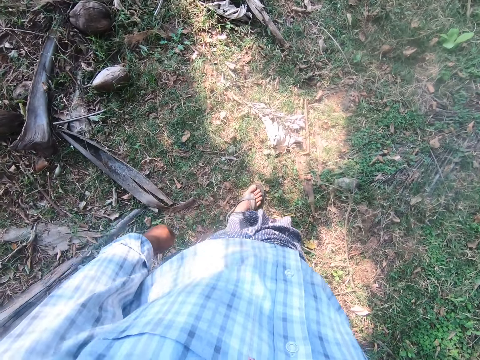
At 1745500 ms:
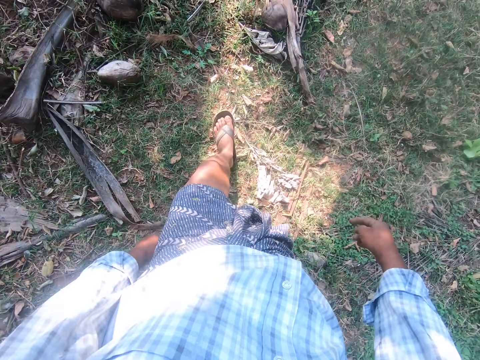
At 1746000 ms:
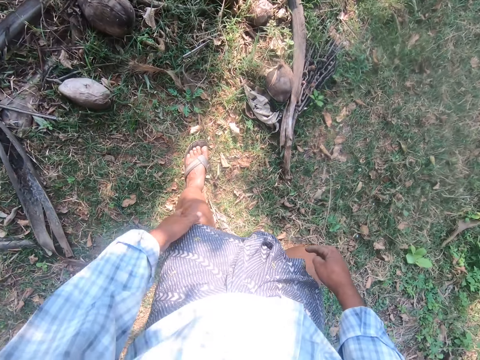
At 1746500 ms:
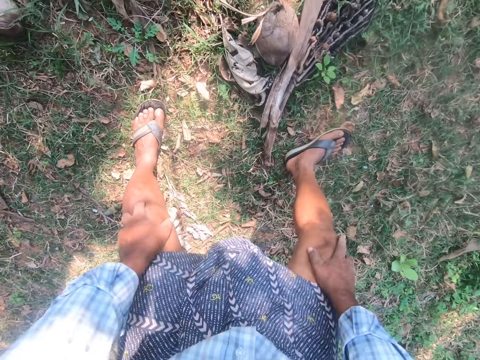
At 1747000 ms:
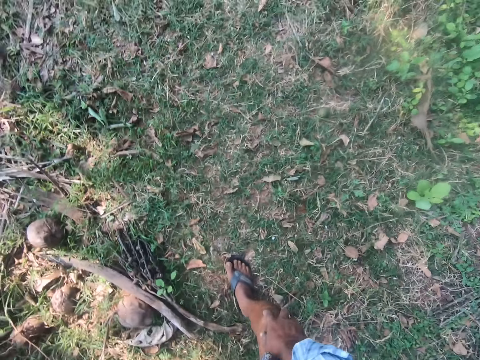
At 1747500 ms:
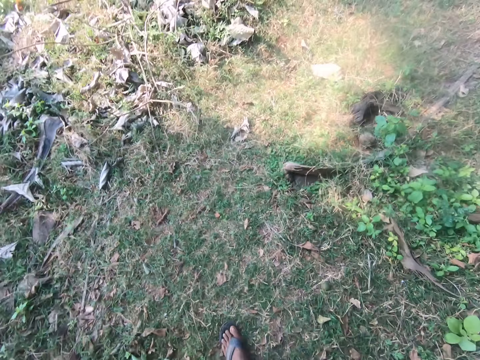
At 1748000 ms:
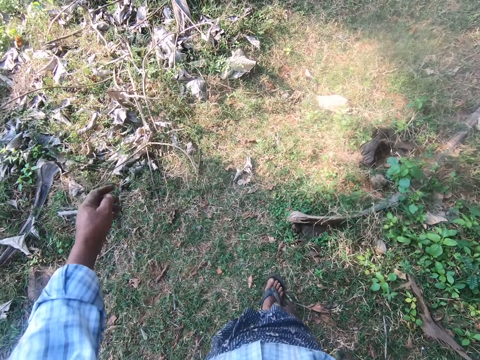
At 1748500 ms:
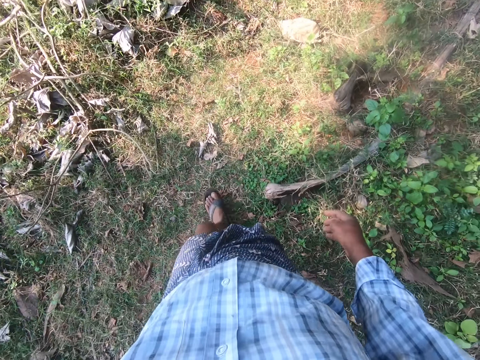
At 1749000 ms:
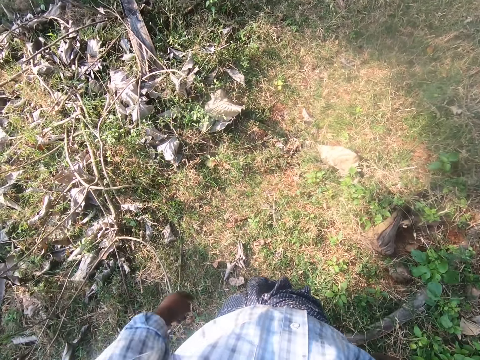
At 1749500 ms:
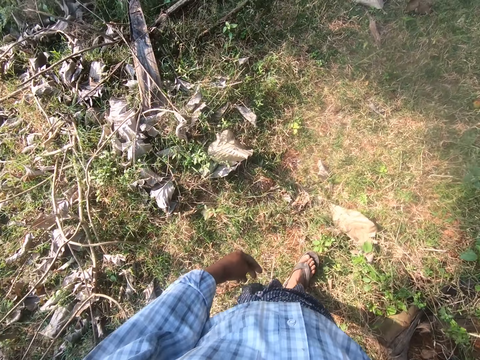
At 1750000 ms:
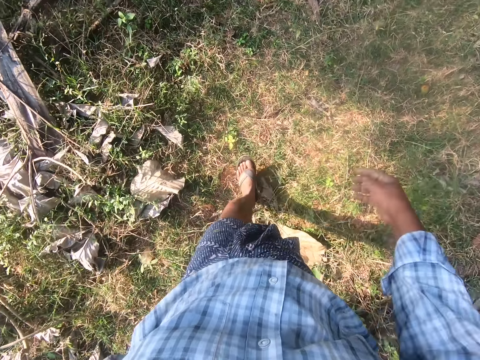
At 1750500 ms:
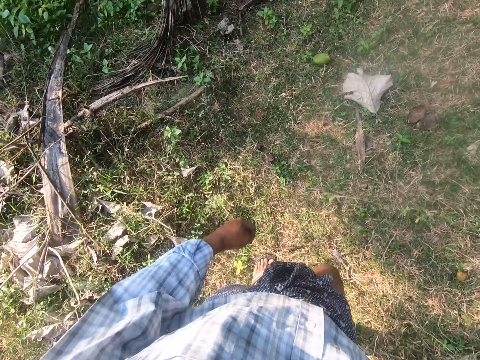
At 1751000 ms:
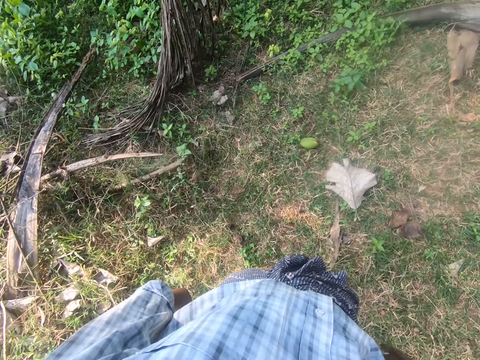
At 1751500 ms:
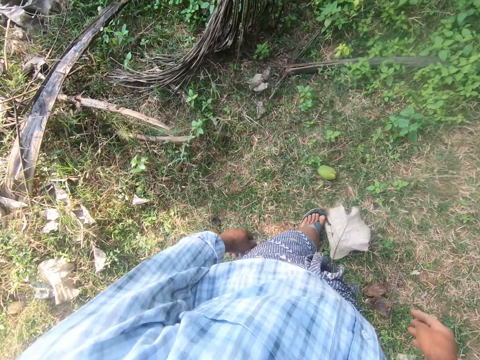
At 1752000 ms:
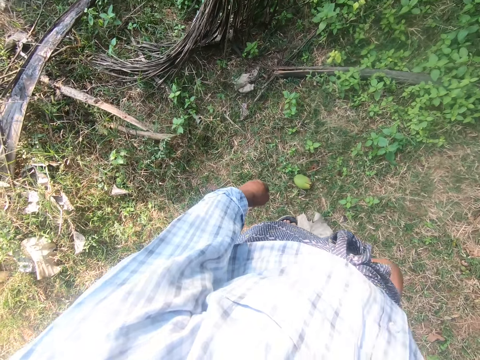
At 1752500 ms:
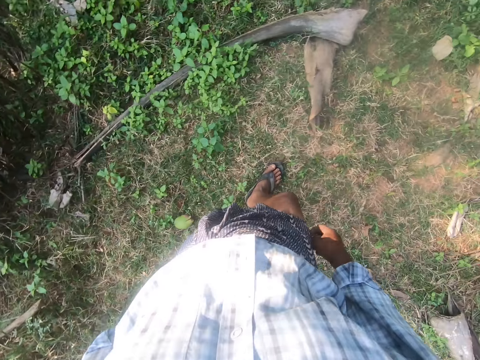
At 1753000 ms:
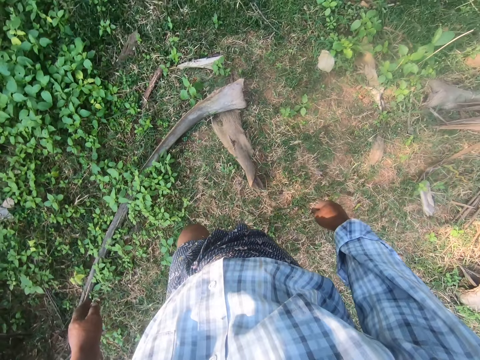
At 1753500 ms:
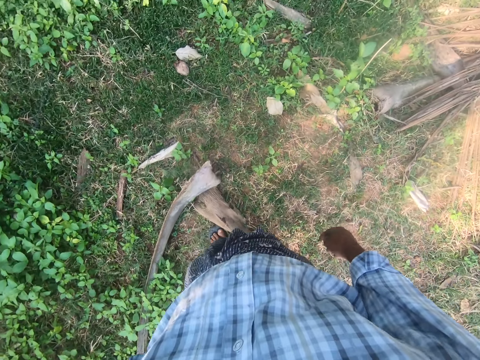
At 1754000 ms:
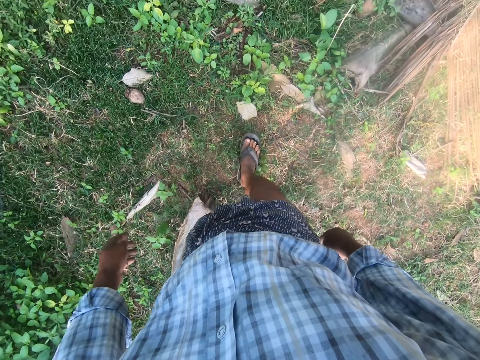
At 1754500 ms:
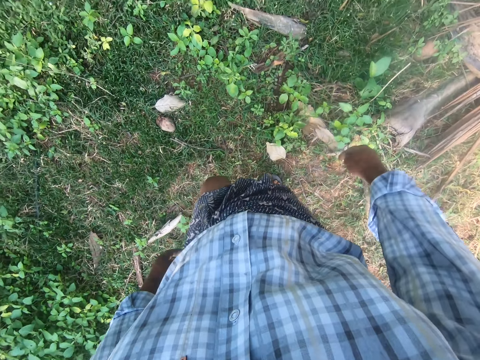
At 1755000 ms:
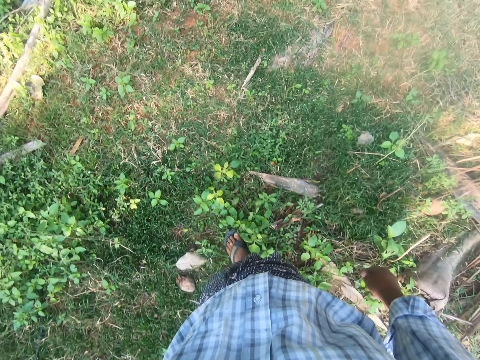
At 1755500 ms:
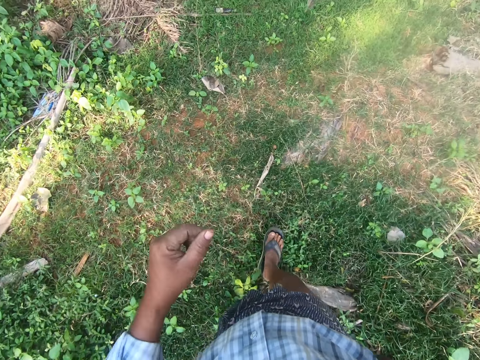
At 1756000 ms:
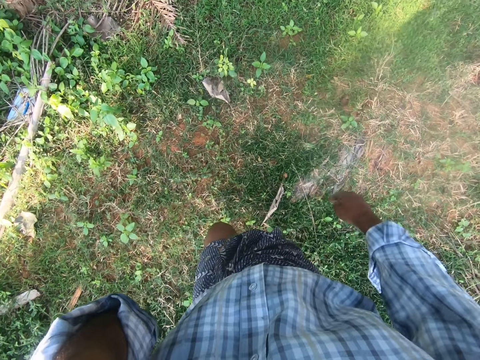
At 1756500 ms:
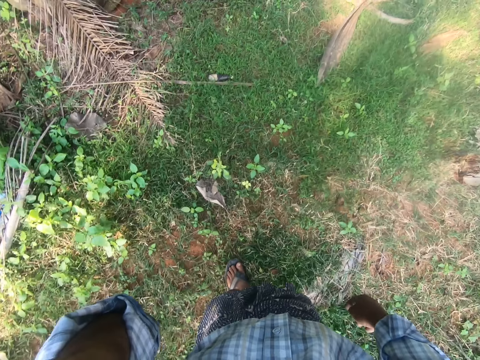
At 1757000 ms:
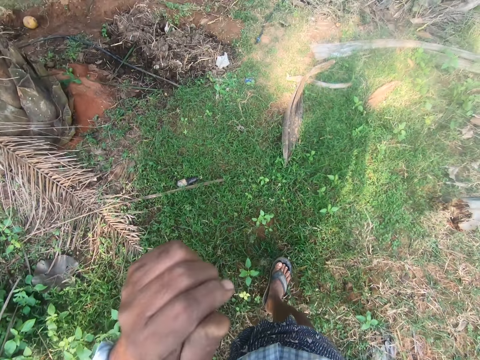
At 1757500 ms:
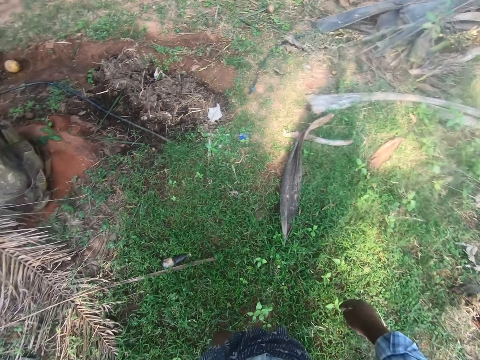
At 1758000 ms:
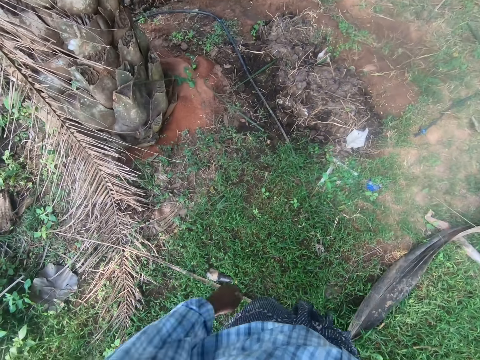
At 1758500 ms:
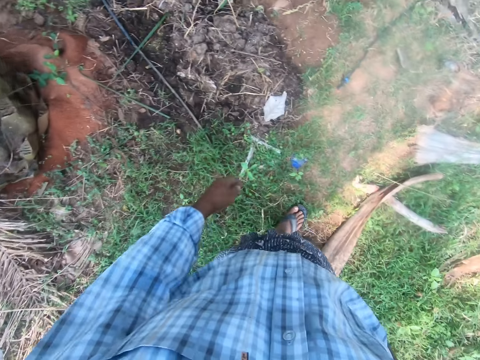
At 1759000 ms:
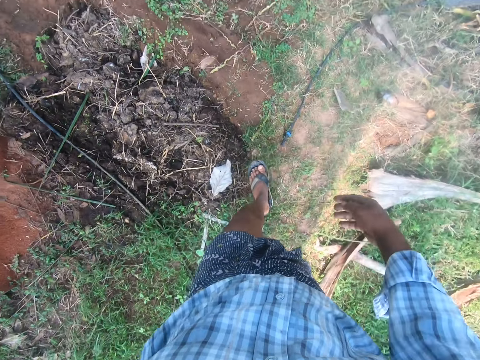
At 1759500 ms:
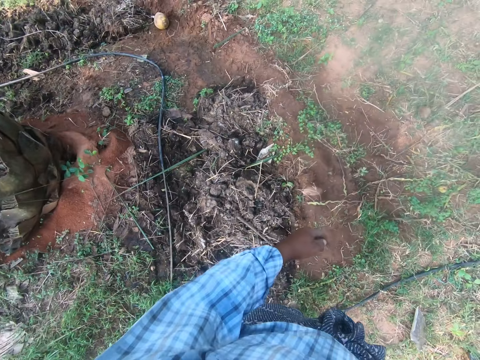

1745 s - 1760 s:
The camera wearer walks around the garden. He lifts his left hand.

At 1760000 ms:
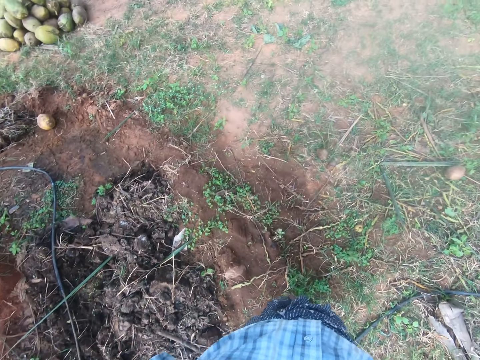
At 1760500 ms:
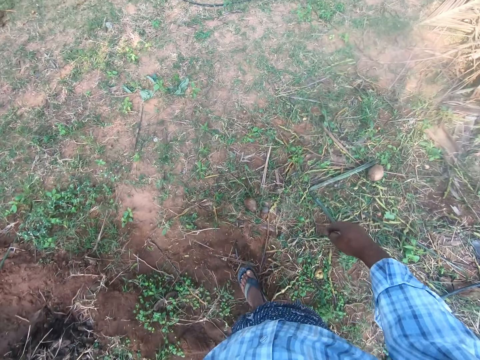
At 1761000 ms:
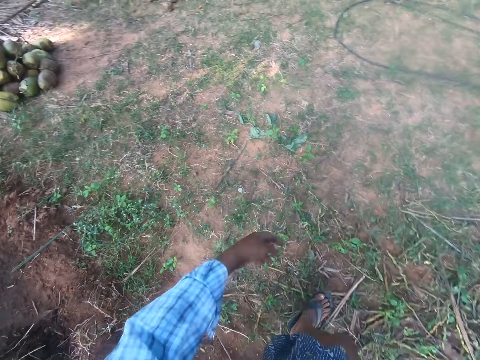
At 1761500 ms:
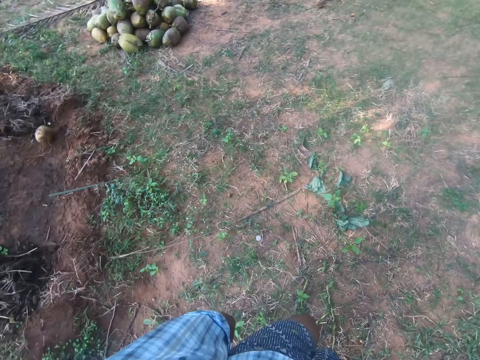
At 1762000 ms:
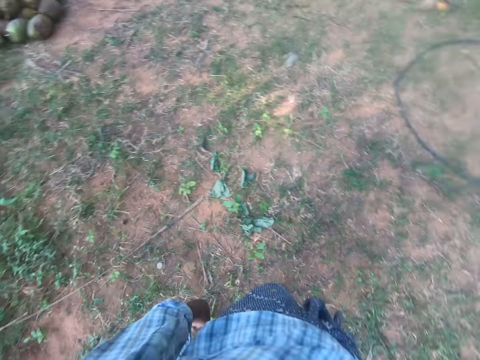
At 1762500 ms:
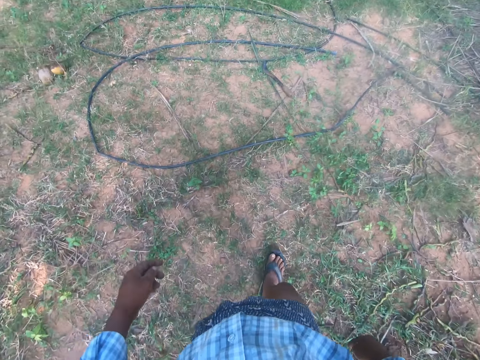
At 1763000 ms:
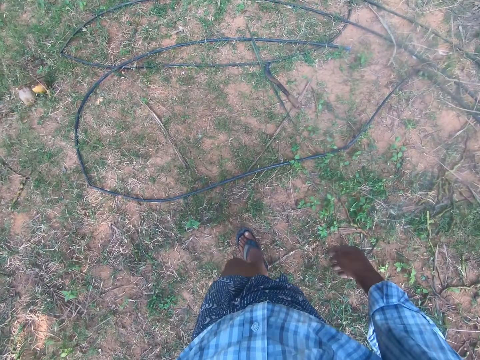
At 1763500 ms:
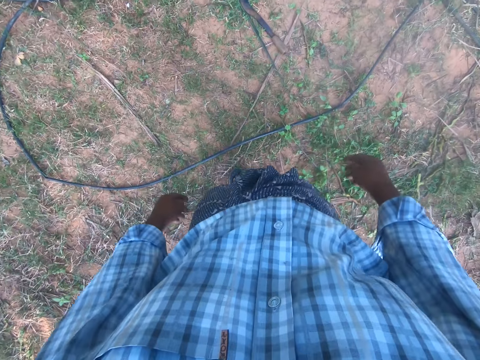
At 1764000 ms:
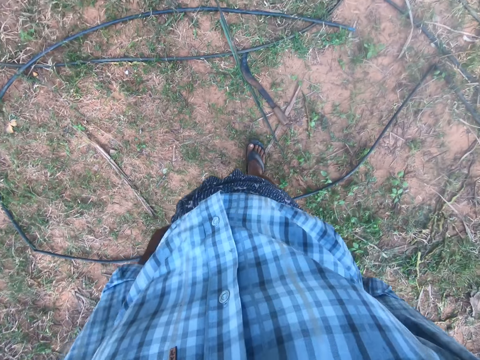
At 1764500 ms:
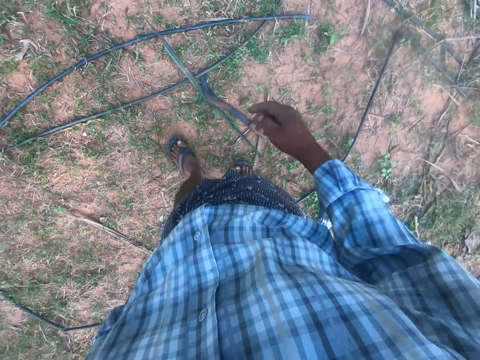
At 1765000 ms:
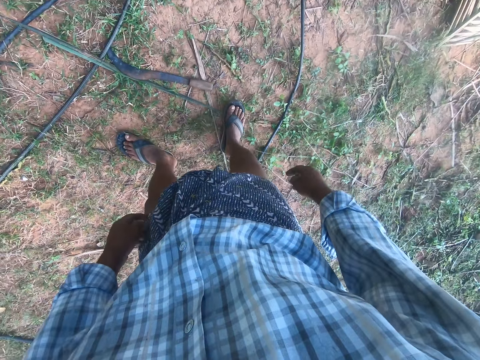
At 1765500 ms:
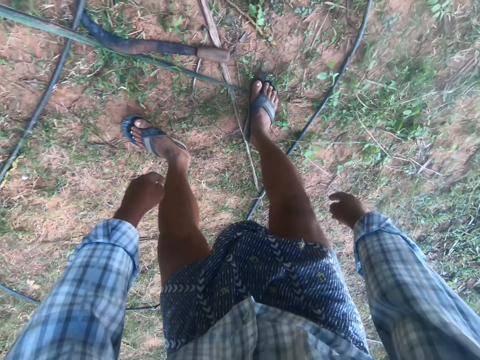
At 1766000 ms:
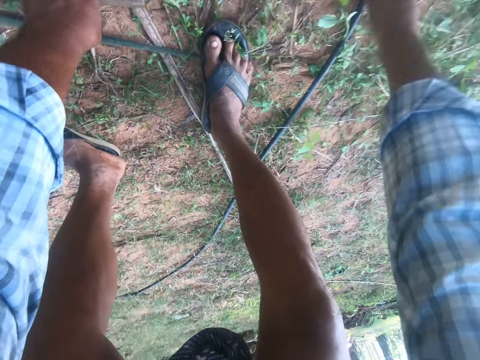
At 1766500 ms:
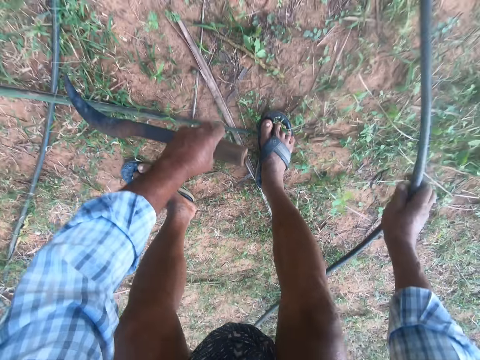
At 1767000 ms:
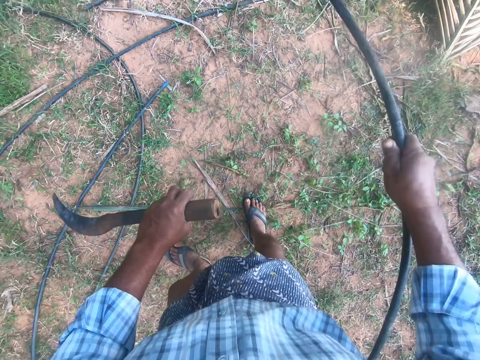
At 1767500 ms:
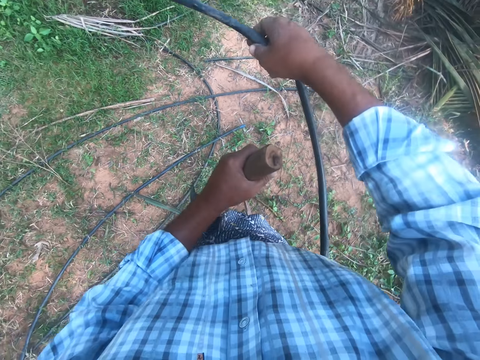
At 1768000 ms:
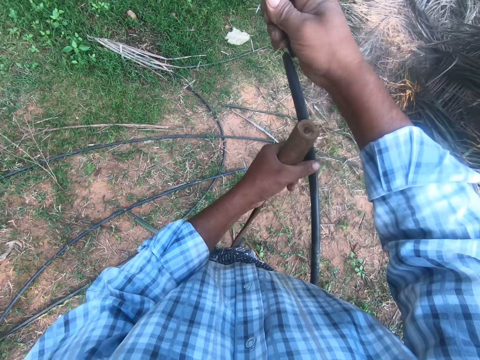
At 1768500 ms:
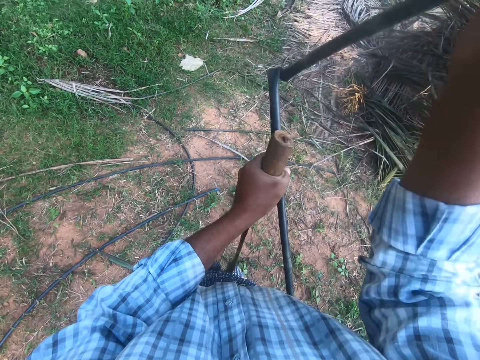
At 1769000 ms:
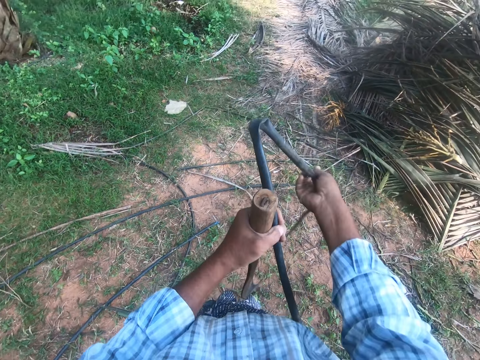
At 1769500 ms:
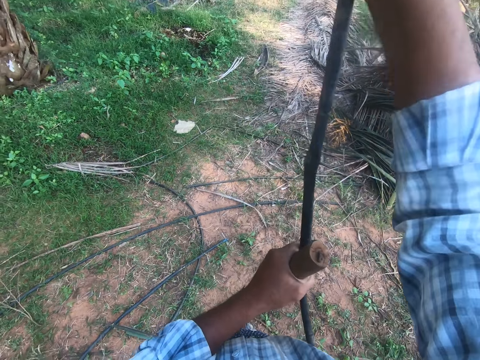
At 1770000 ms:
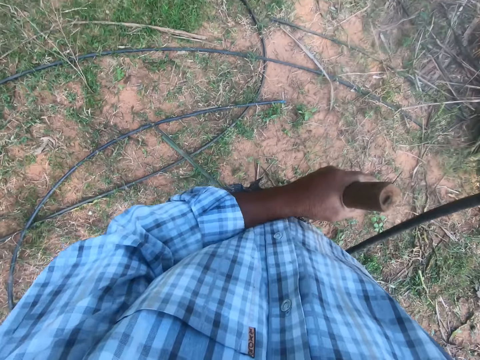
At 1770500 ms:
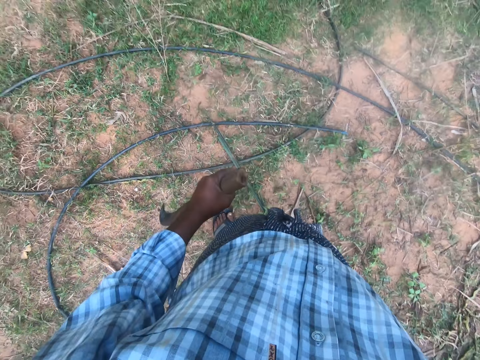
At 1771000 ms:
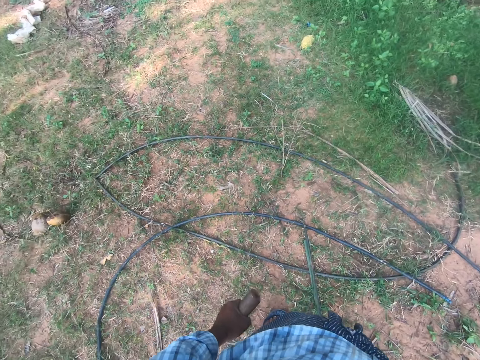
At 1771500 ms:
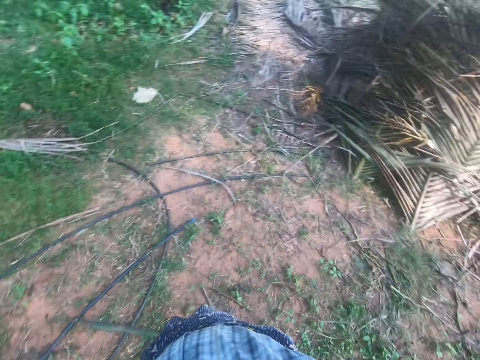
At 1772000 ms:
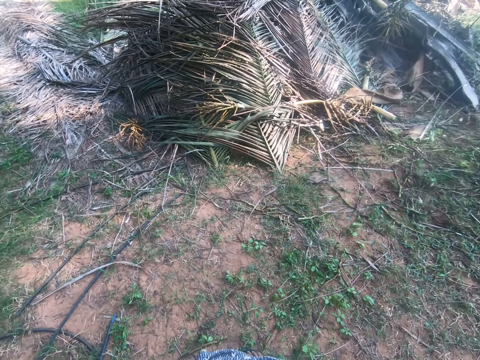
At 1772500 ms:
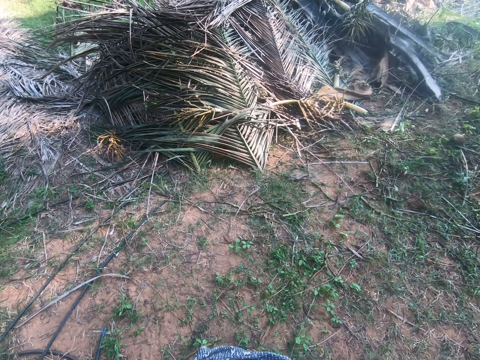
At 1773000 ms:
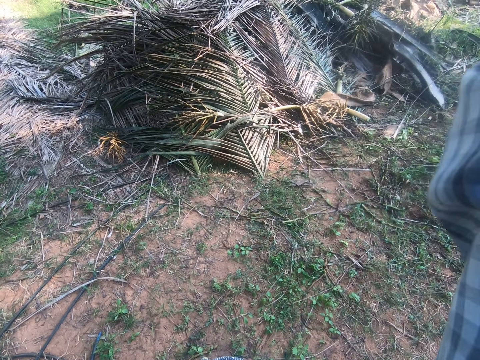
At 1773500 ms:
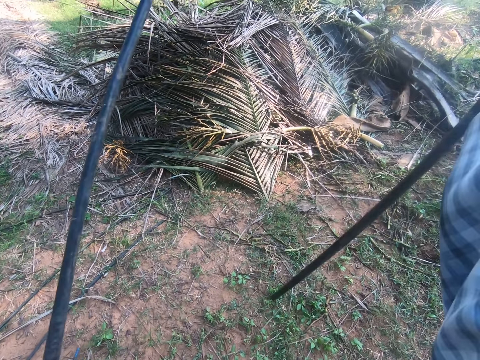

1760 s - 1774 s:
The camera wearer picks up a sickle or machete and a rope or pipe from the ground. They twist the pipe.
